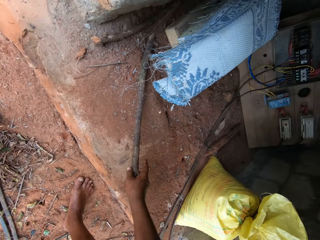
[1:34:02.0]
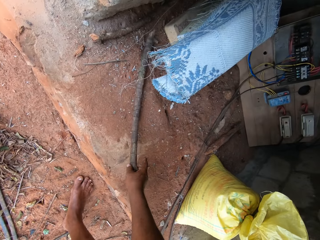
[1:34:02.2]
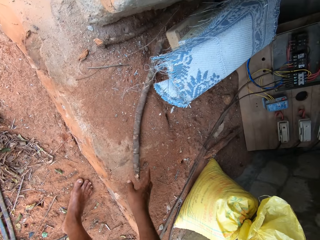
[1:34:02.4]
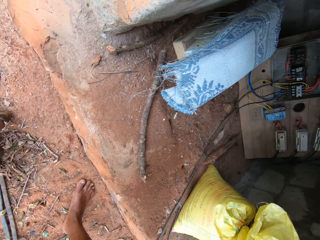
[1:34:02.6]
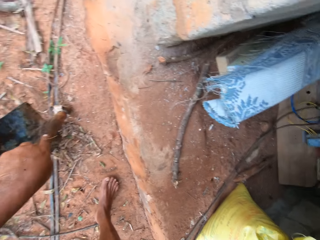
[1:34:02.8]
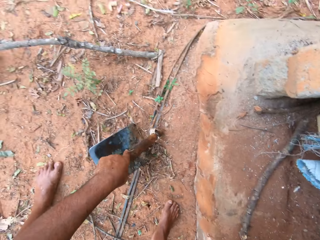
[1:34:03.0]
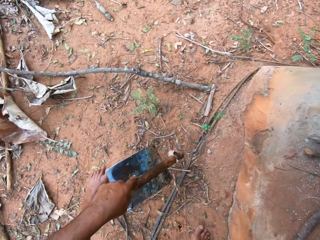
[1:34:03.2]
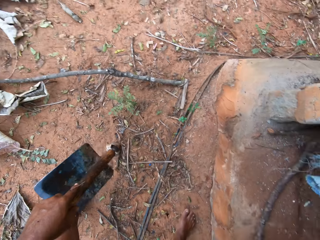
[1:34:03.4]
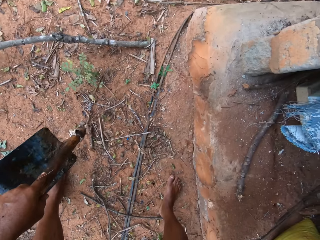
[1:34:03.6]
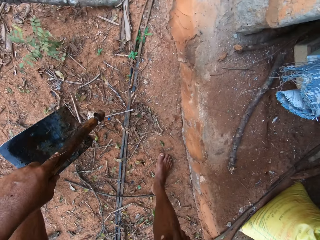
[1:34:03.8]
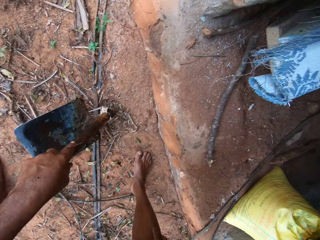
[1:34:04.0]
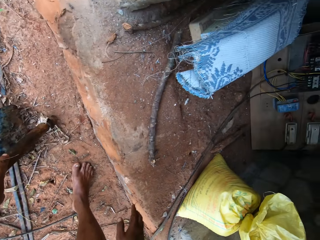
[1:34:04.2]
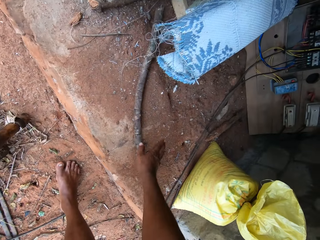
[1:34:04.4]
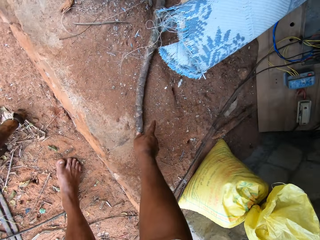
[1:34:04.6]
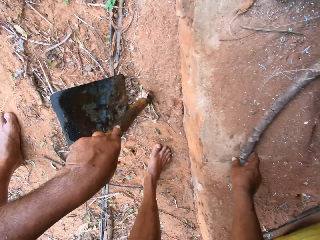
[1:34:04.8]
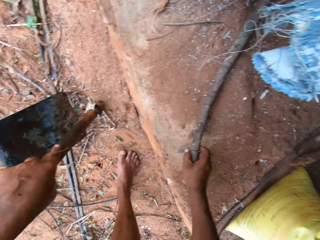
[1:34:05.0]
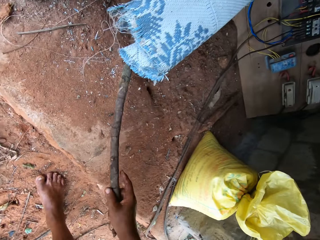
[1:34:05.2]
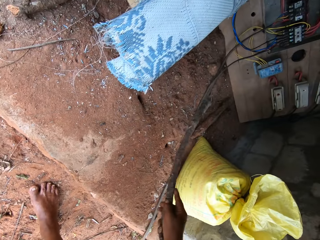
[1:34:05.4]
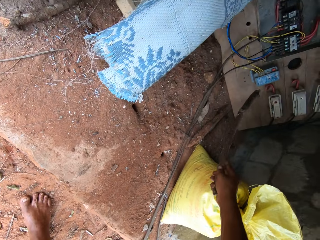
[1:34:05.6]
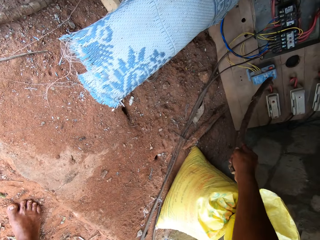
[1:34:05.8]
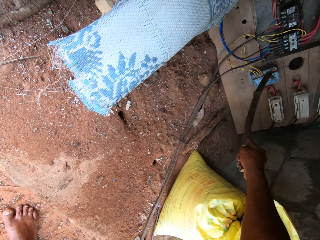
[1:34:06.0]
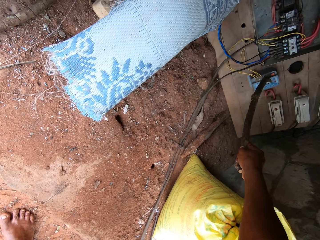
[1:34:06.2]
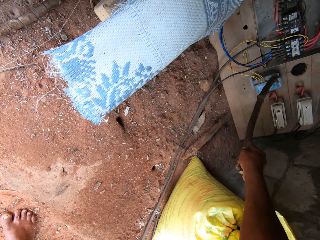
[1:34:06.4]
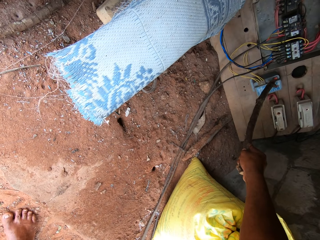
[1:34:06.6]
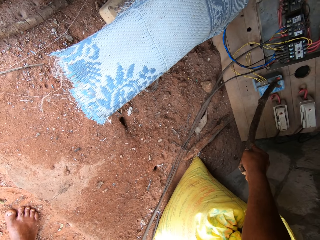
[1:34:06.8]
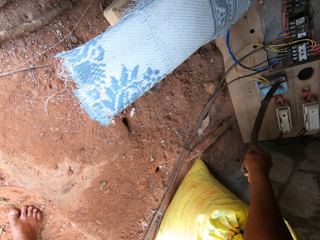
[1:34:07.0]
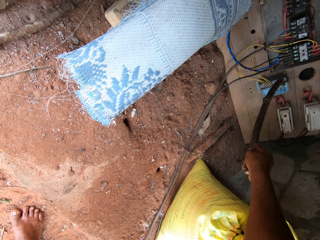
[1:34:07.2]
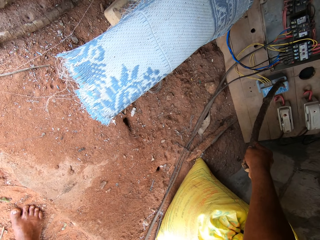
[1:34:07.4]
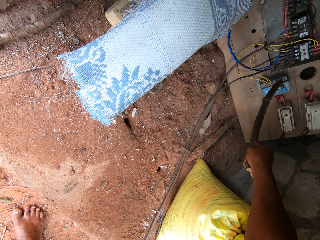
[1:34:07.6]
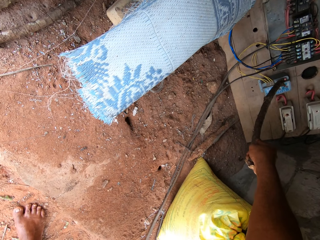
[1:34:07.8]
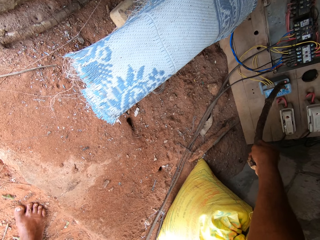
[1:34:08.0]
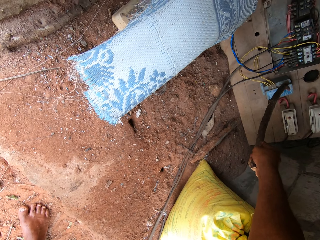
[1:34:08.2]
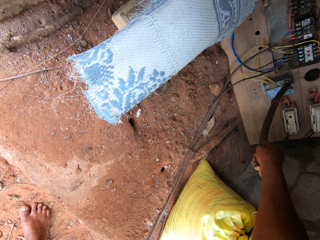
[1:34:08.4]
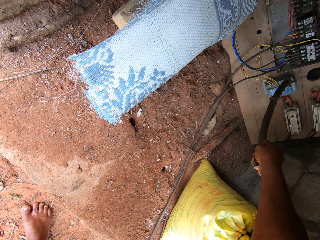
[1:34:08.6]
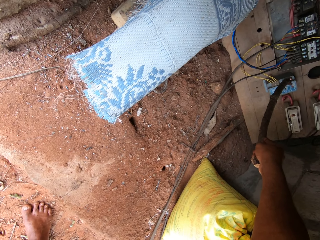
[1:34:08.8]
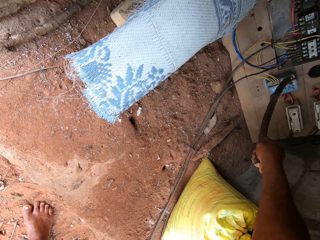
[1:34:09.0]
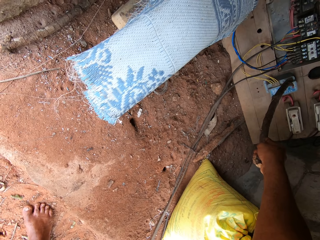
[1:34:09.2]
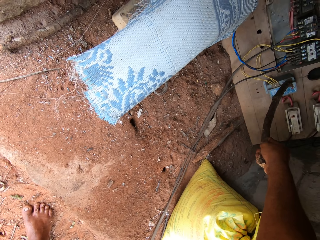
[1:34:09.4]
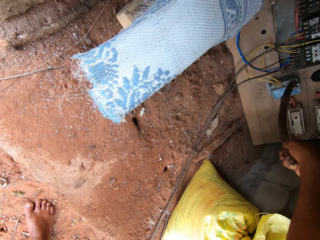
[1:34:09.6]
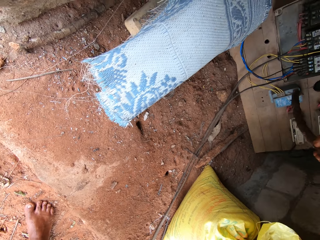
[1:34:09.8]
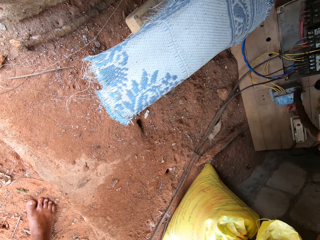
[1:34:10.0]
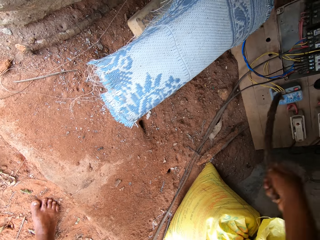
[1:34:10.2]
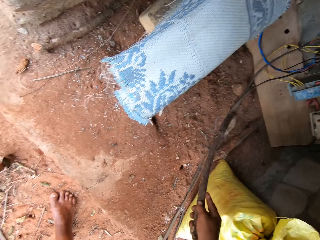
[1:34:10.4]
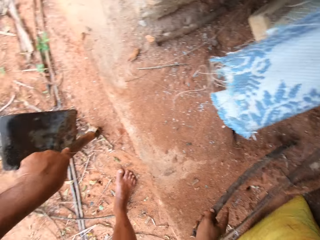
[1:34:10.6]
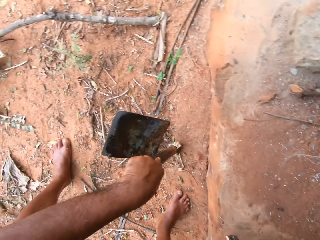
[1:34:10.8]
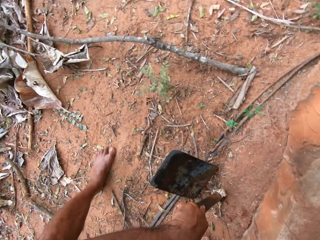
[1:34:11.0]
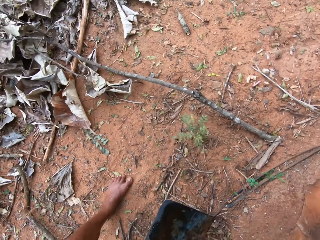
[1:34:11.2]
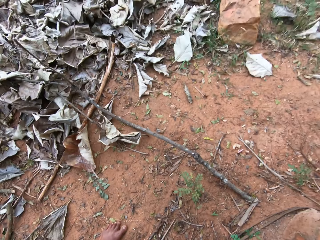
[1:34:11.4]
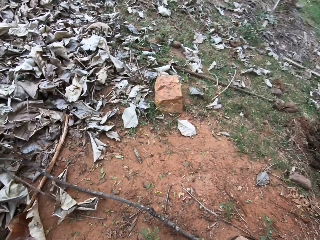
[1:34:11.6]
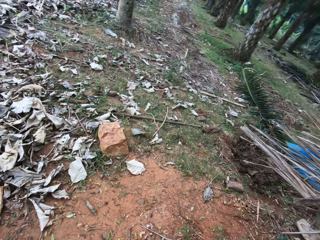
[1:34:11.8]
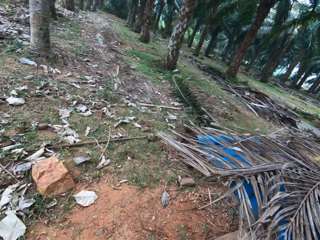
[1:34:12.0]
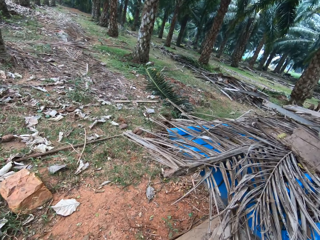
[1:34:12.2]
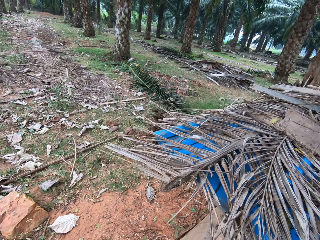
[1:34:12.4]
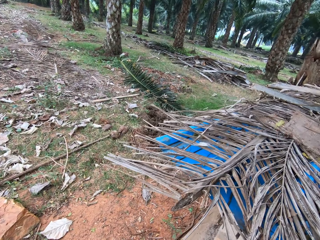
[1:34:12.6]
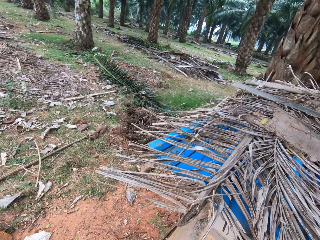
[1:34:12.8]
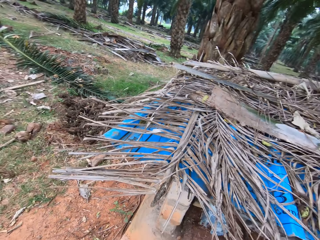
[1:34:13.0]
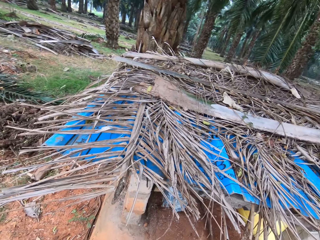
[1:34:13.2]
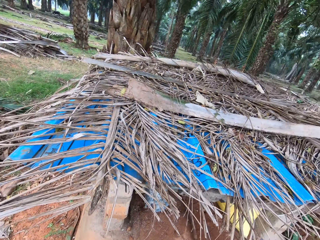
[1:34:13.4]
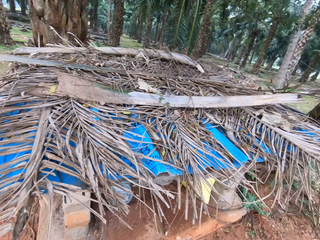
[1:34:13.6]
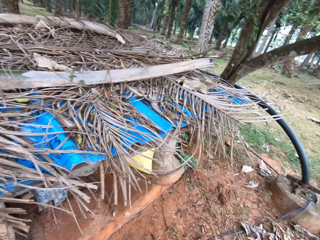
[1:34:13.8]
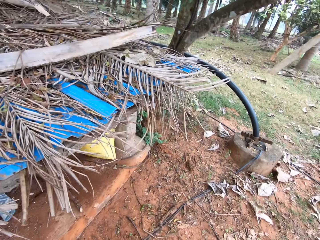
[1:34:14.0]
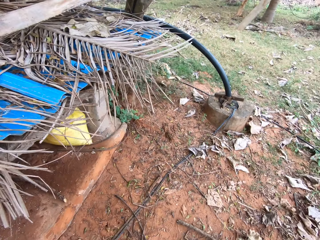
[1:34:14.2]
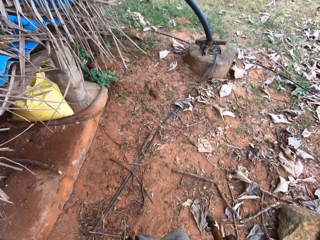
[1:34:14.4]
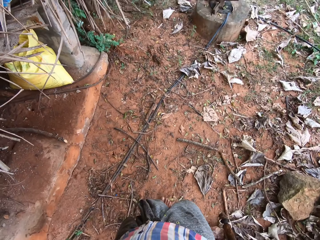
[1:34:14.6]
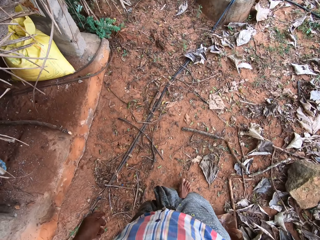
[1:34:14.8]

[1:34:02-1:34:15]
The camera wearer puts down the stick. They pick up a hoe and put down the hoe. They pick up the stick. They use the stick on a switch. They press a power button using the stick. They put down the stick. They look around.

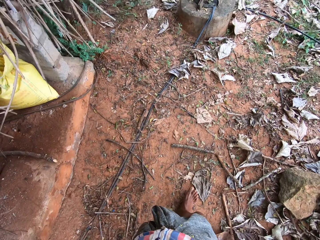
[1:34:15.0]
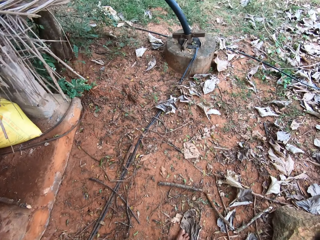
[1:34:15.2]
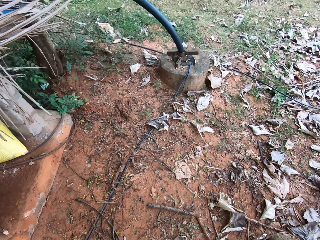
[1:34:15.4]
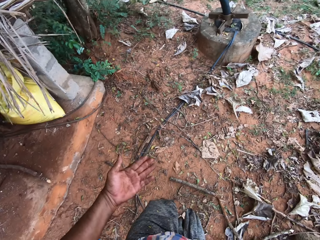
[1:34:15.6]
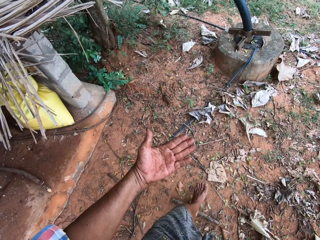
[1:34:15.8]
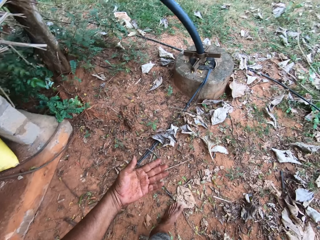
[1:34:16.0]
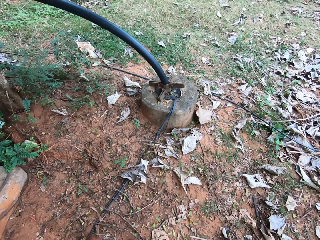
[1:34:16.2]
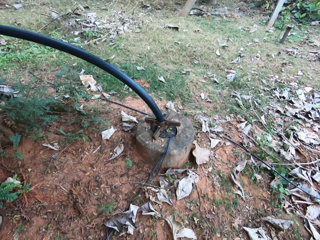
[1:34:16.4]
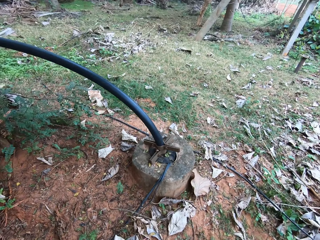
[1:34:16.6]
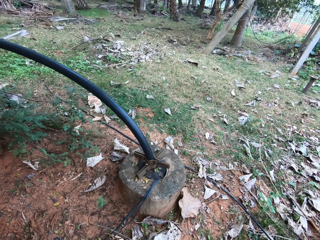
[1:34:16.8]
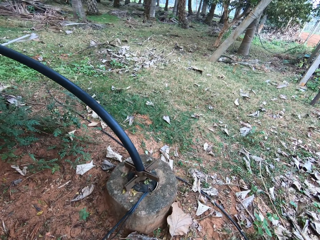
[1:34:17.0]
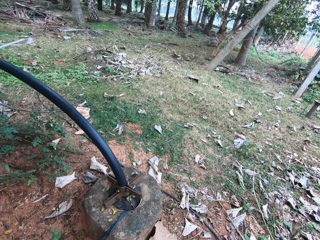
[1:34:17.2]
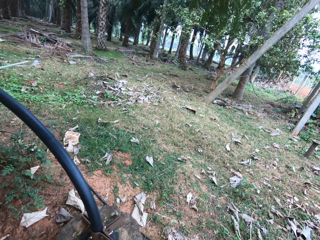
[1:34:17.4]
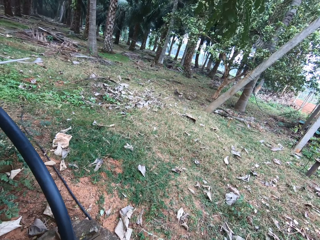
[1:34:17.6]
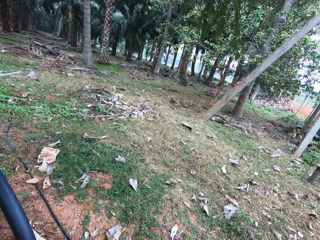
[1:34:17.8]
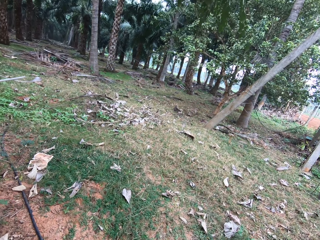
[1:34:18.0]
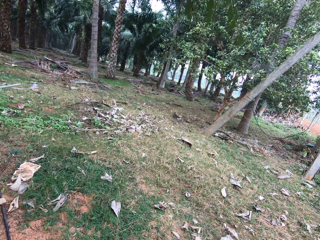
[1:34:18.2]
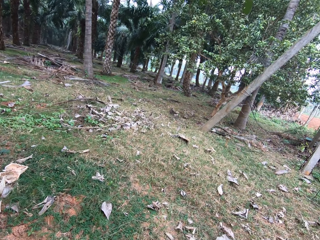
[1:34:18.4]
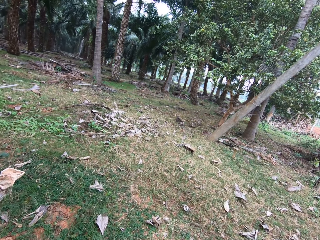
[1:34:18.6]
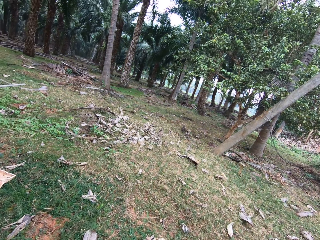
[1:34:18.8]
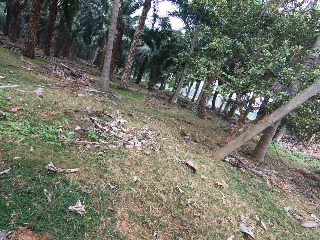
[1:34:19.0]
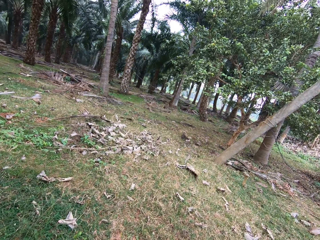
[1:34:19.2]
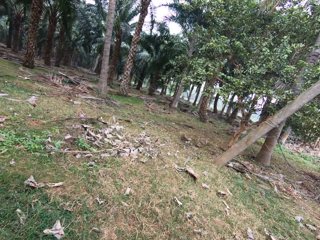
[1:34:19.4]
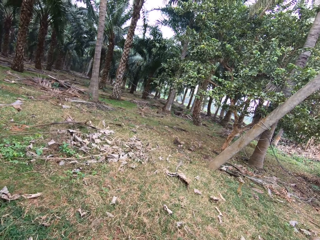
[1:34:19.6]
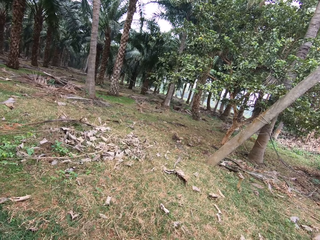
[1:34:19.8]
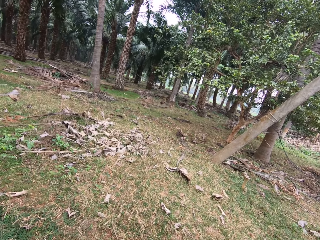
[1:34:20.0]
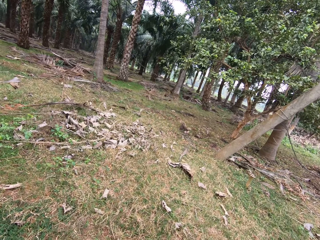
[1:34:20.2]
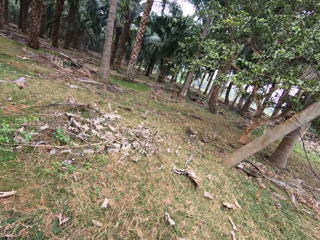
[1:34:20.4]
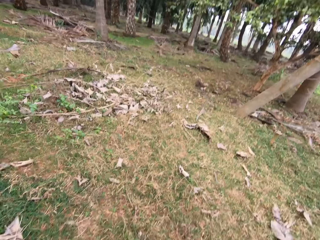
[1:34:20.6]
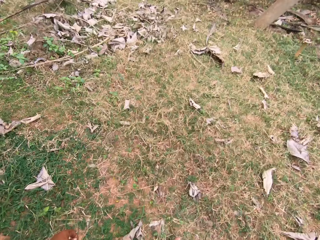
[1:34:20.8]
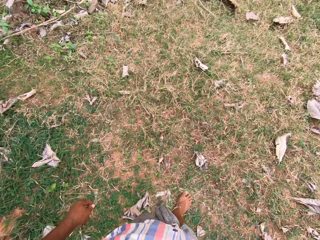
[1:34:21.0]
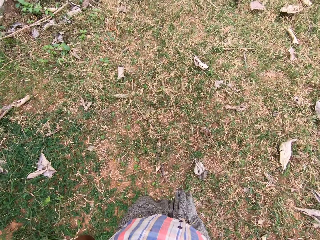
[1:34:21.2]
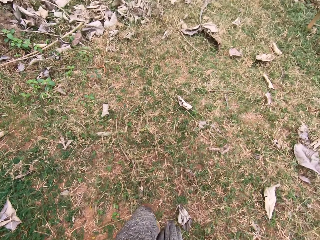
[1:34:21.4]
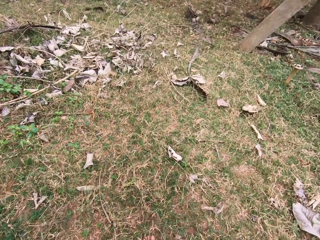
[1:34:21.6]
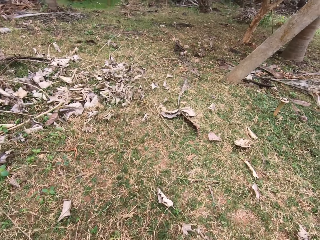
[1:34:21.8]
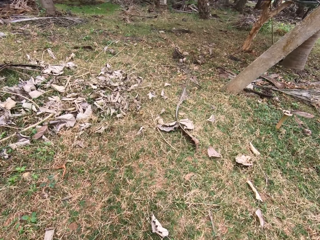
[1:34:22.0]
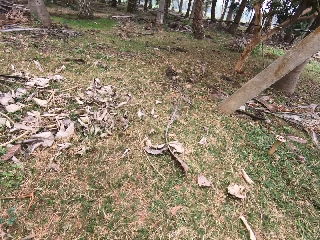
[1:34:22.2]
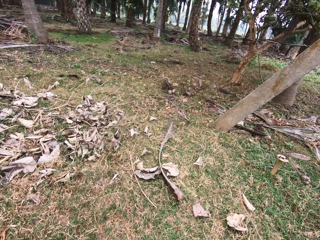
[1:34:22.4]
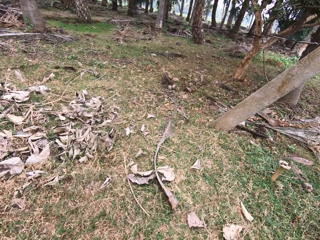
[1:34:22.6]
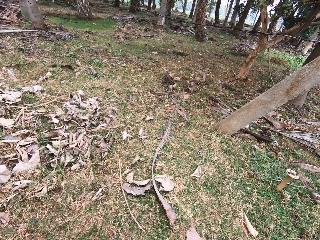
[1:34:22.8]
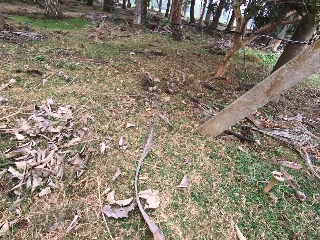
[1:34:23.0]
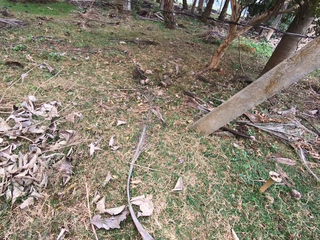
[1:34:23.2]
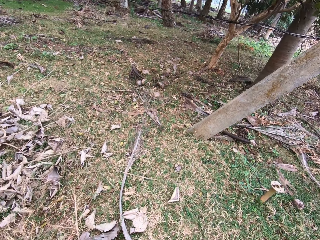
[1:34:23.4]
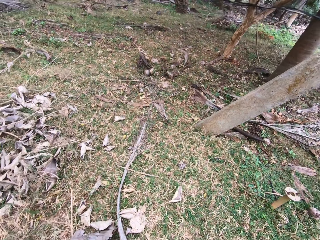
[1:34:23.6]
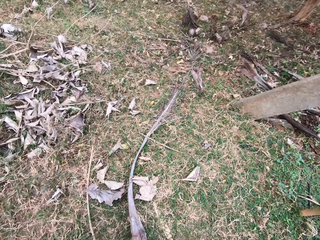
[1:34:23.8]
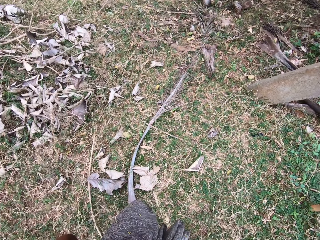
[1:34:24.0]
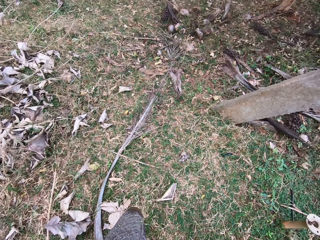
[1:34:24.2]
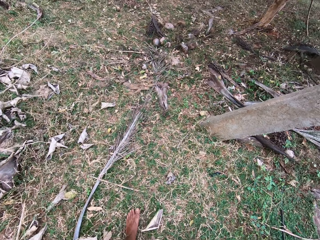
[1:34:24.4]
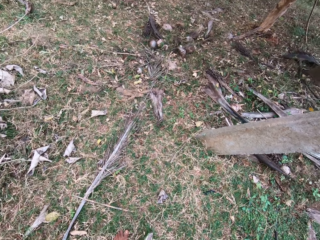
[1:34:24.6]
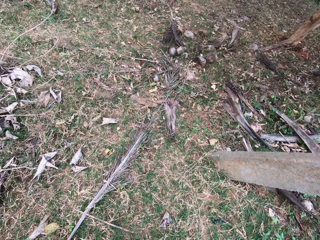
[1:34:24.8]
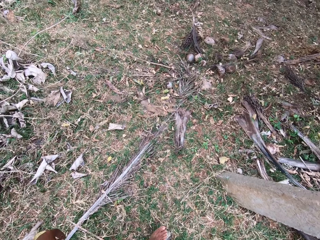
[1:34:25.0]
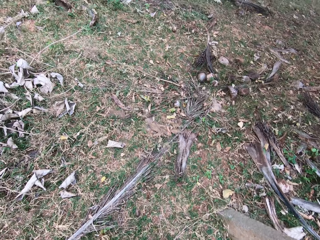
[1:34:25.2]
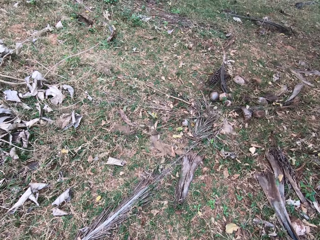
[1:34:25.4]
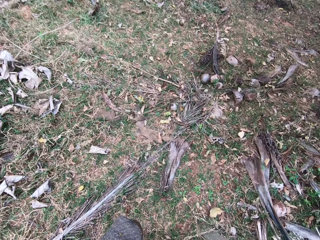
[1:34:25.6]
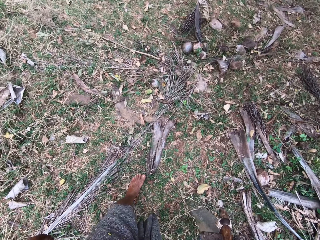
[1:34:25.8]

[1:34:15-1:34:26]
The camera wearer moves a hand. They walk around.
